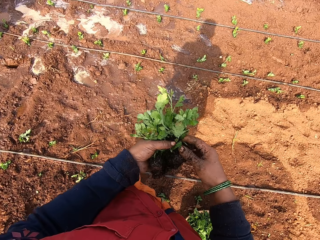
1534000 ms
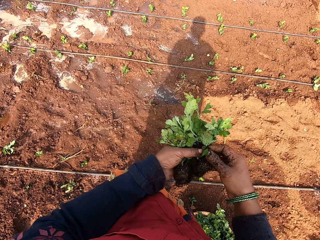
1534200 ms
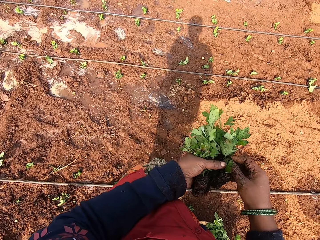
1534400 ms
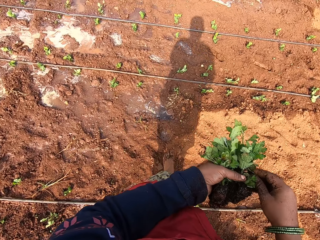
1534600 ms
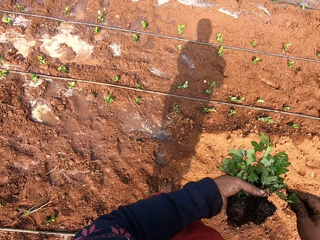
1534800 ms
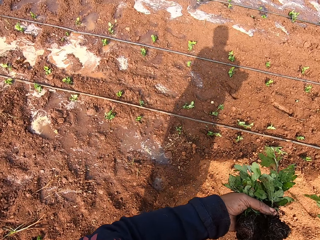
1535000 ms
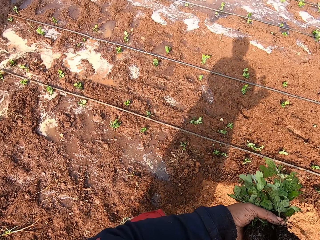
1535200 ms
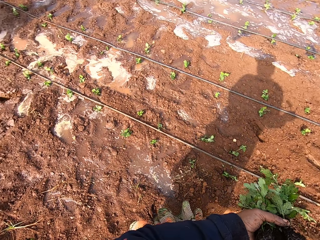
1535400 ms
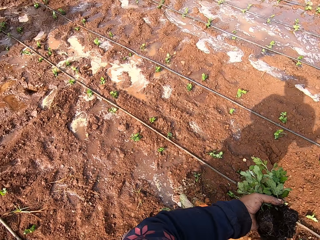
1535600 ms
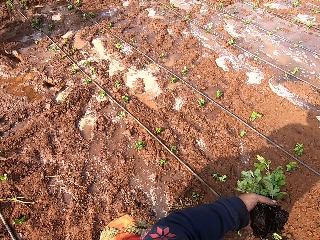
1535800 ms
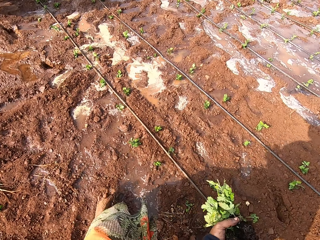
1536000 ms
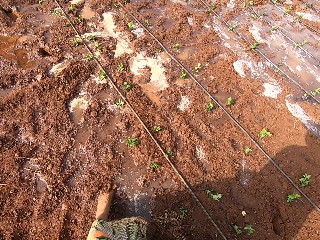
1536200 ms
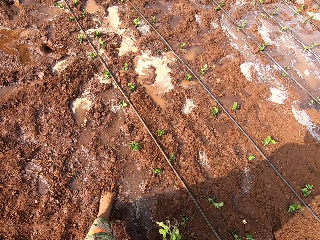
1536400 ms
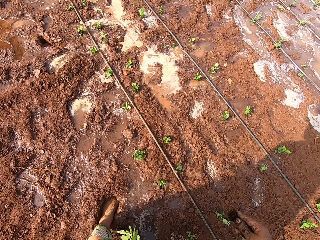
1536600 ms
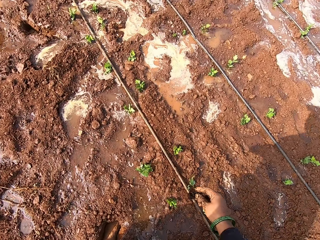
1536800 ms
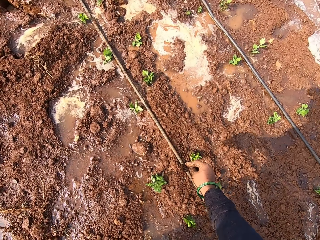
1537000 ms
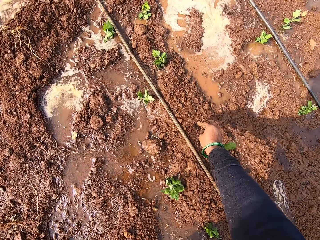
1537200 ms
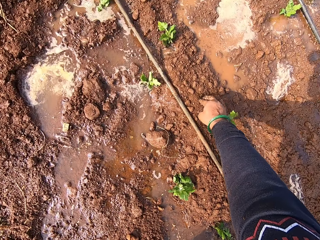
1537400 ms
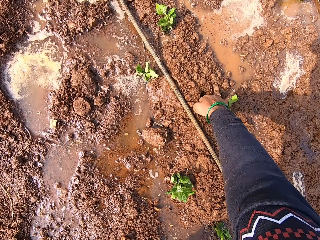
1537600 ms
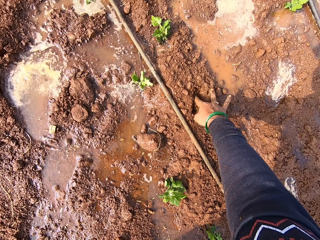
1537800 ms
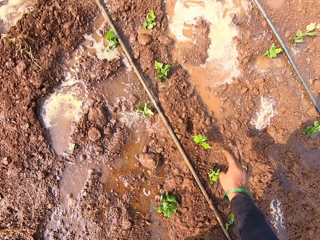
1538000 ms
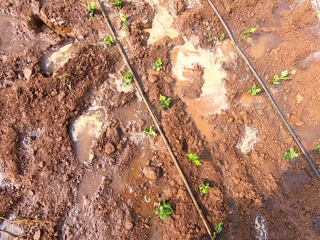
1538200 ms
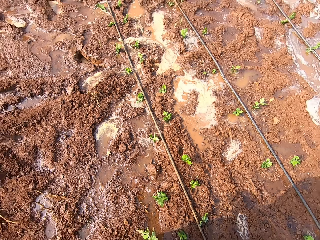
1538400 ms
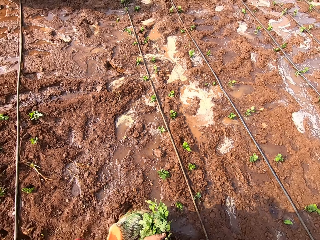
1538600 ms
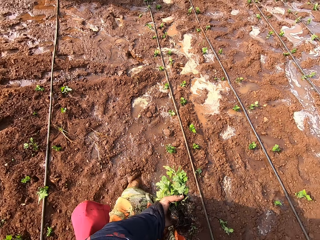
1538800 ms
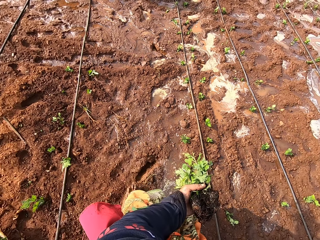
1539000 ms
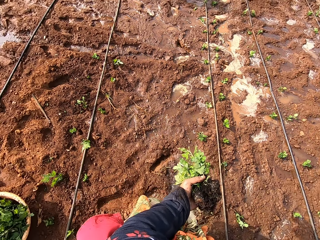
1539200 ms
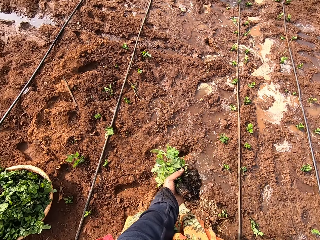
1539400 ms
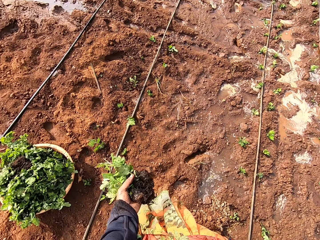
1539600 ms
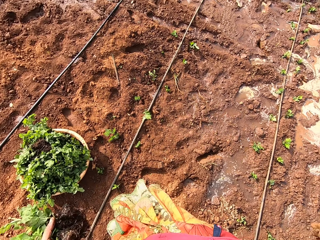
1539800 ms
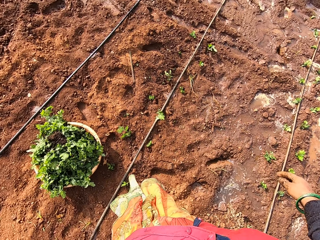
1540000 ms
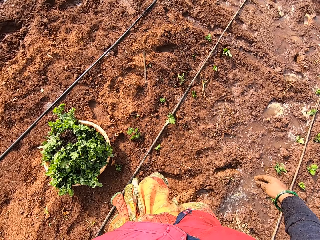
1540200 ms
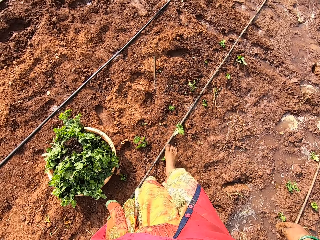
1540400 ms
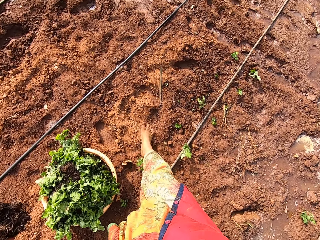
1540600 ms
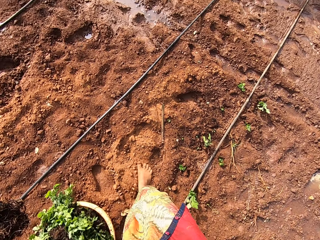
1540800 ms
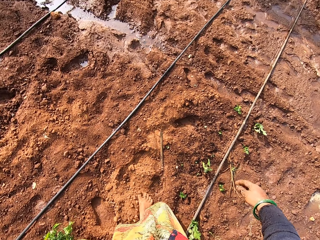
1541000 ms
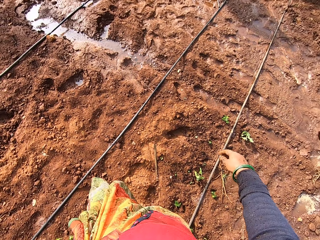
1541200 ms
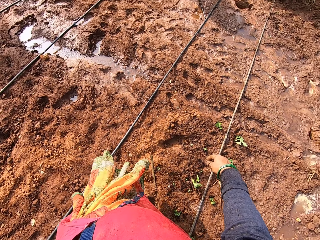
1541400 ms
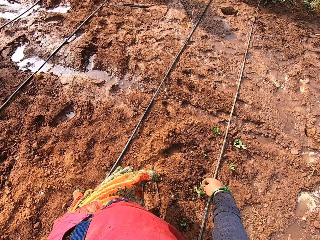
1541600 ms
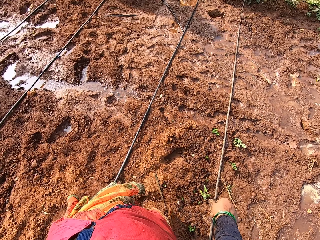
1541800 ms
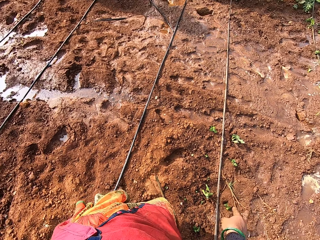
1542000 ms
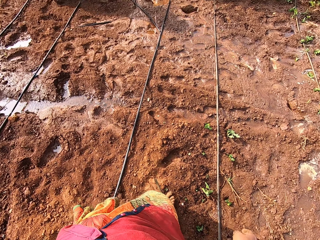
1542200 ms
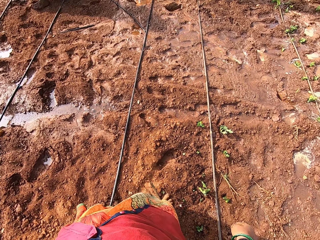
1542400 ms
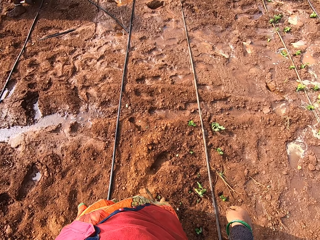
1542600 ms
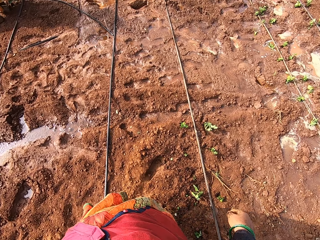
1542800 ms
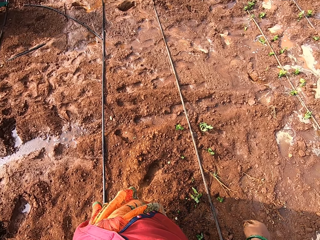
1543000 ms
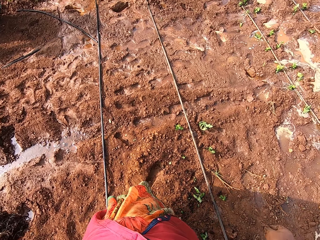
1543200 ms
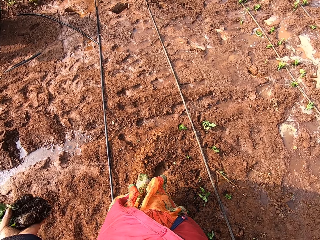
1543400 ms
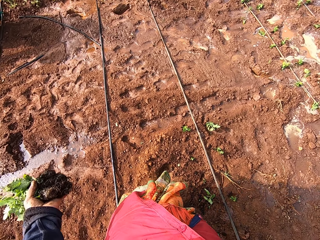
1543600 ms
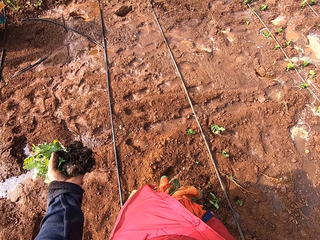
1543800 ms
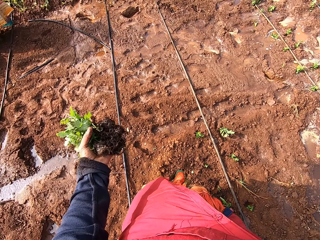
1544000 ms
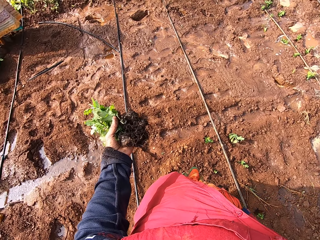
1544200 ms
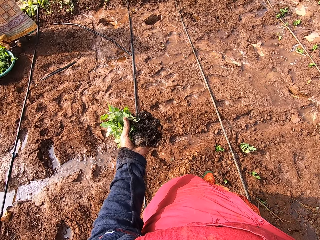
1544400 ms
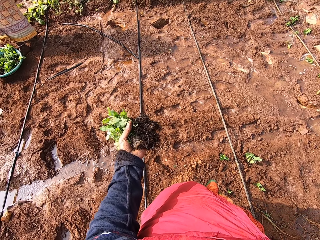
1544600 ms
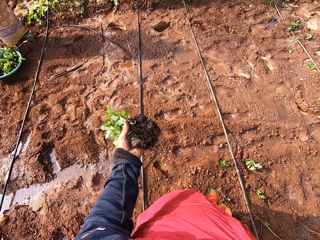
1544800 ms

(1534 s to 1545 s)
The camera wearer picks a seedling from her left hand with her right hand. She plants the seedling in her right hand in the soil. She walks around the garden.

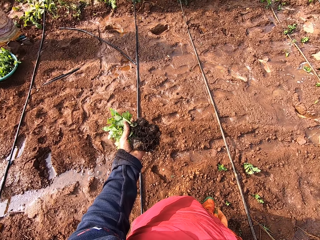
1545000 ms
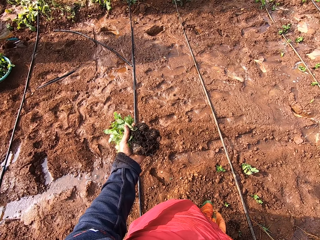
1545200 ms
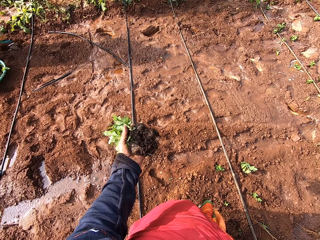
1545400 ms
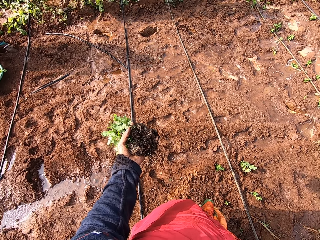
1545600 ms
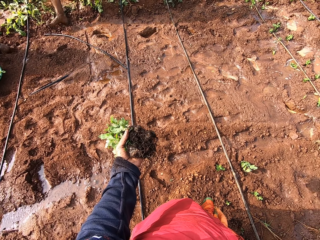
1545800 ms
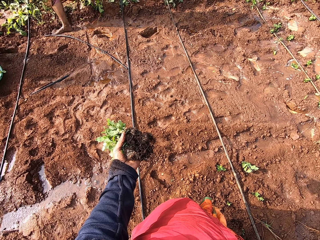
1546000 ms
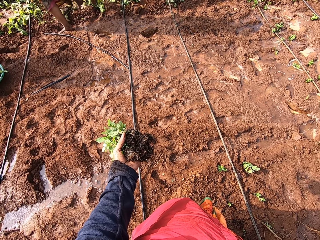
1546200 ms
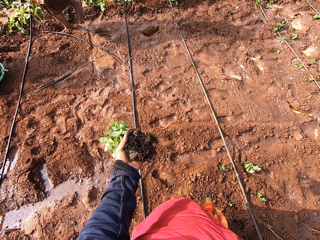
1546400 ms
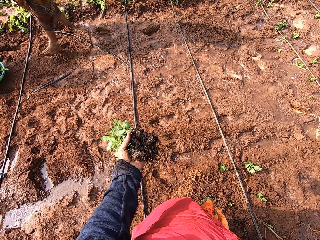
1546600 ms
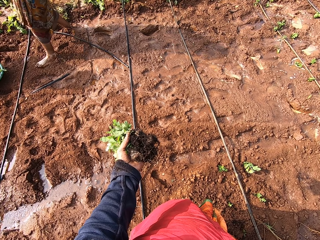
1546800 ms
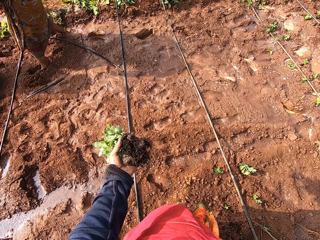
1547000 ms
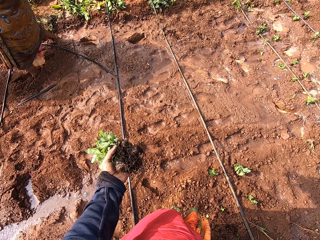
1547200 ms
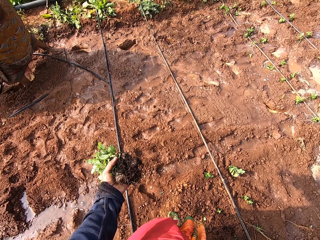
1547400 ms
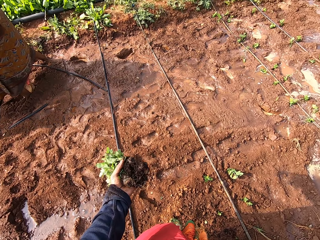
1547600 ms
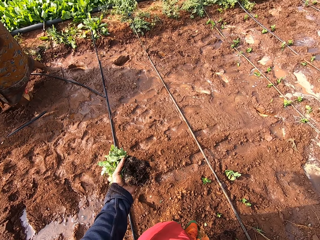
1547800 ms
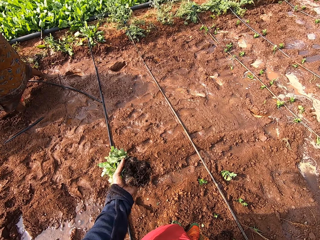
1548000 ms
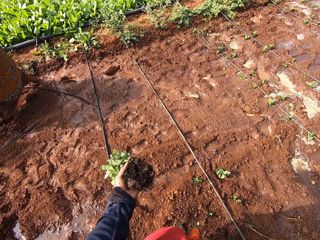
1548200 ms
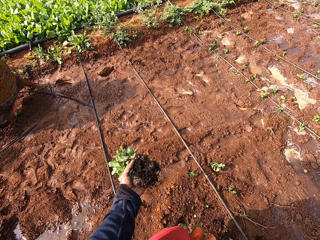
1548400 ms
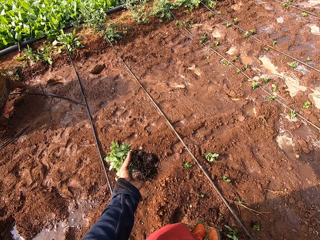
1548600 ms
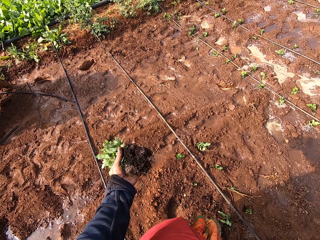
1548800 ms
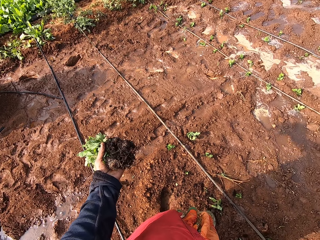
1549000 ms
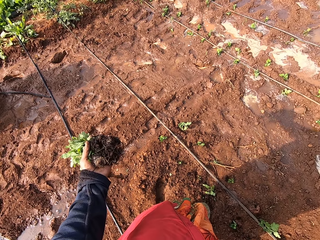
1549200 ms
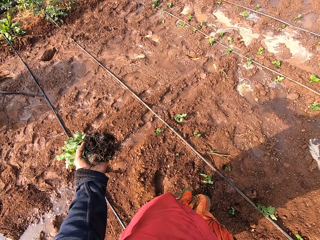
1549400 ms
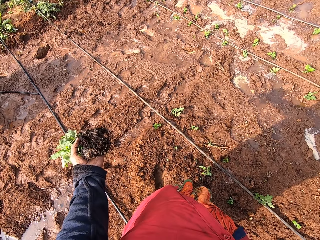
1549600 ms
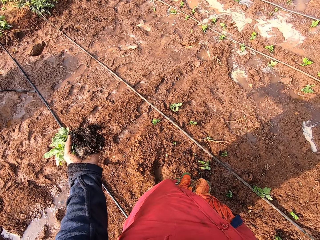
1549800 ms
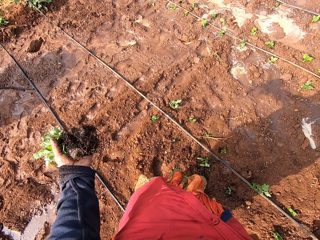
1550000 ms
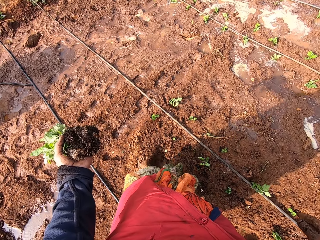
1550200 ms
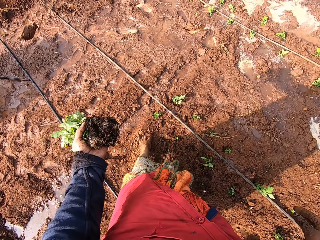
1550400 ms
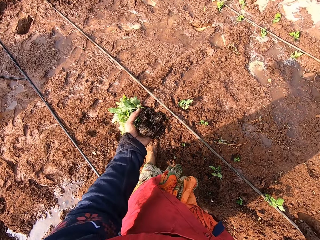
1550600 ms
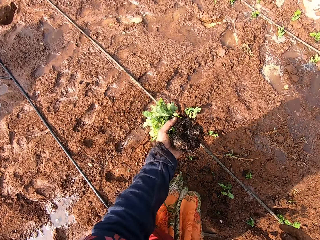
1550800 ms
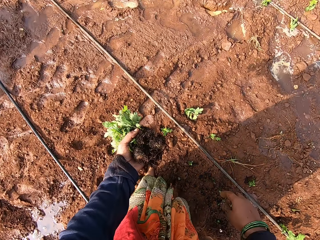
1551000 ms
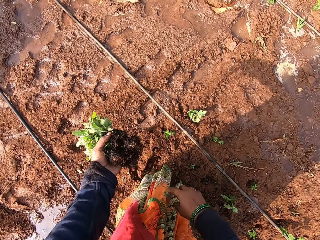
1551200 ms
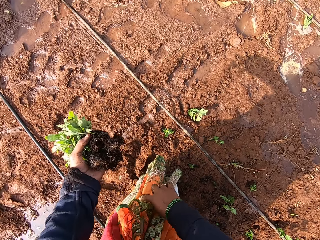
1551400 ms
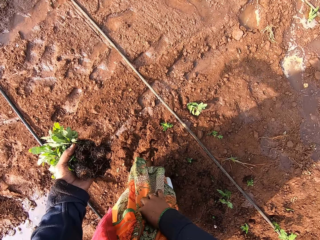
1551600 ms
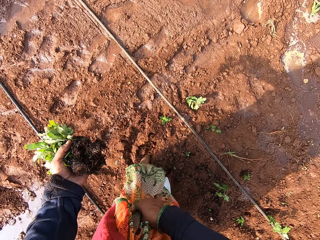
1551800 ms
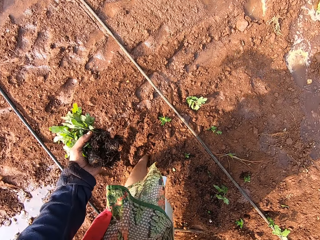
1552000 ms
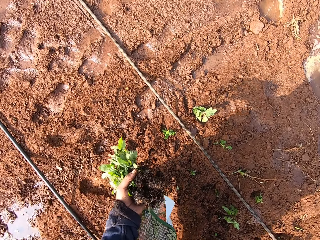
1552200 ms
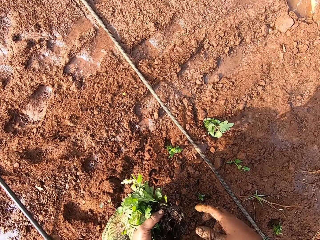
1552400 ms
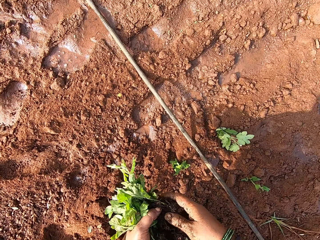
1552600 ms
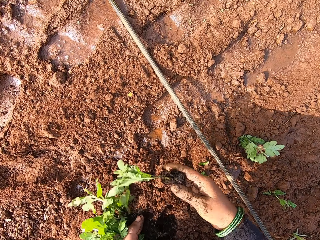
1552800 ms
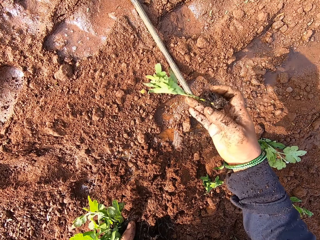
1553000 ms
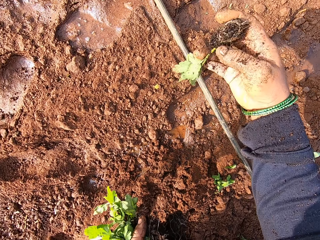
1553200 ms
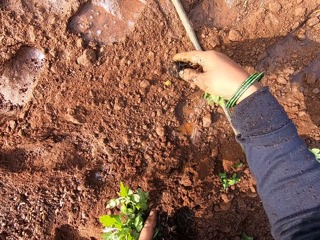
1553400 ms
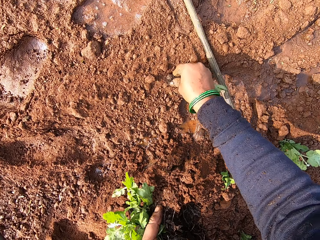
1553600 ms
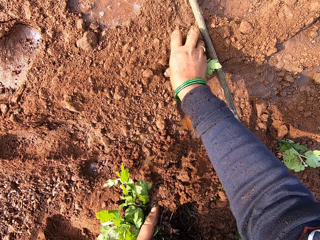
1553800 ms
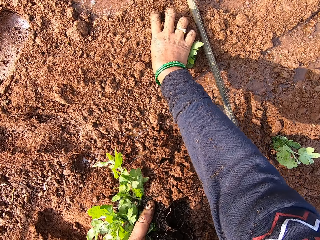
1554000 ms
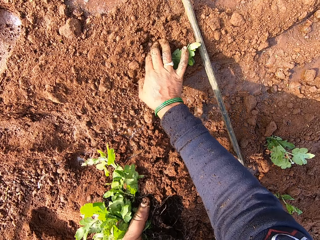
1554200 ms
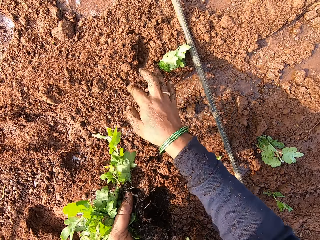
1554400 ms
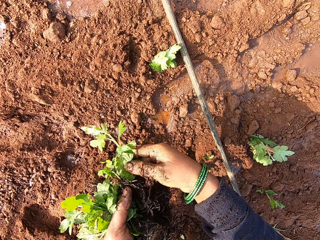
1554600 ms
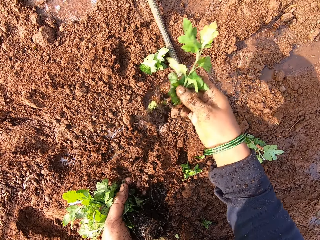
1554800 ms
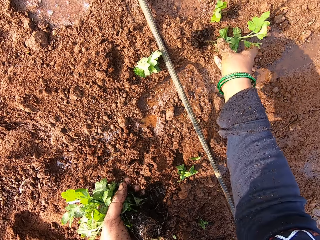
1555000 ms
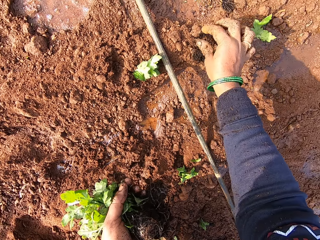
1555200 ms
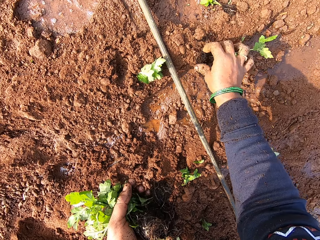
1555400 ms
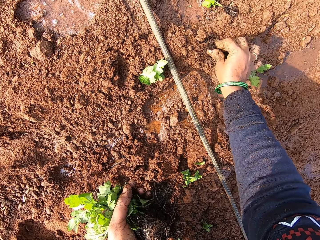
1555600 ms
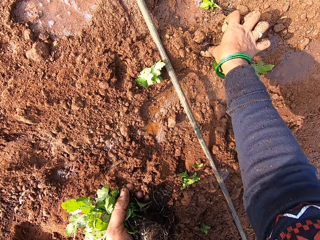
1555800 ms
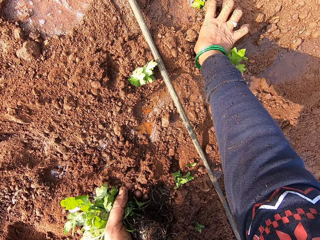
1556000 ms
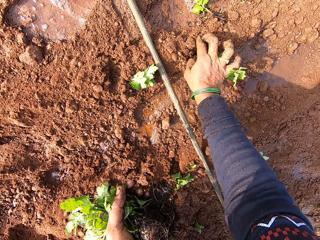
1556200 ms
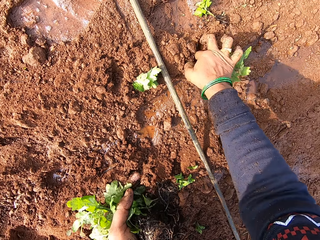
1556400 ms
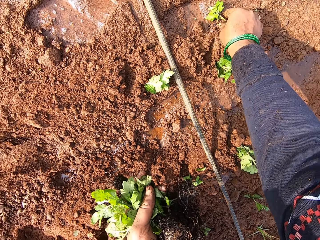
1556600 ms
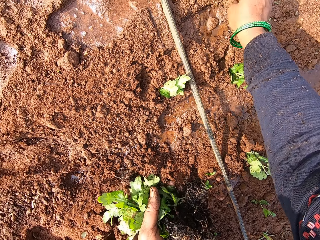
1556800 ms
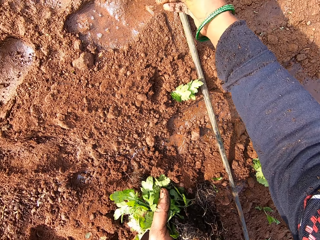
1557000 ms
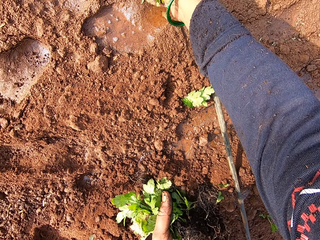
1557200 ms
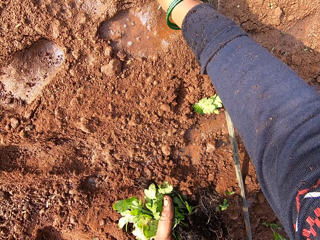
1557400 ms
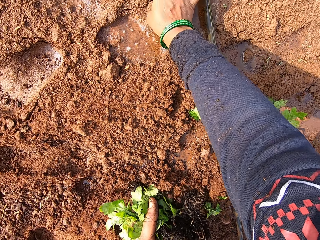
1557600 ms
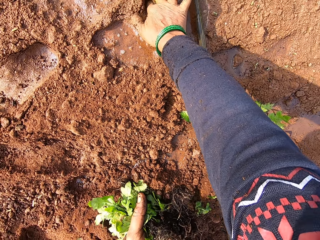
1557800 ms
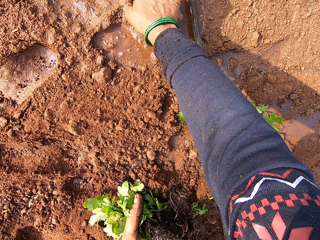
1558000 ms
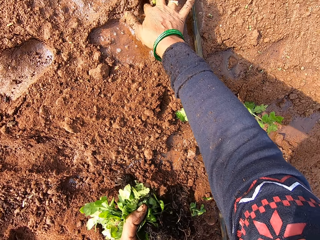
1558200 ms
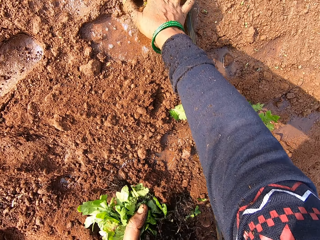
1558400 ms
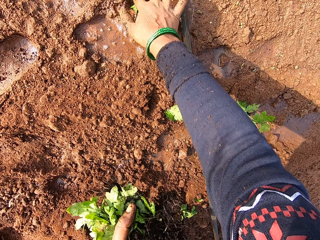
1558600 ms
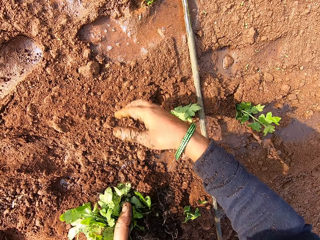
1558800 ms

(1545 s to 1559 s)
The camera wearer stands in the garden. She touches her cloth with her right hand. She picks a seedling from her left hand with her right hand. She plants the seedling in her right hand in the soil. She picks a seedling from her left hand with her right hand. She drops the seedling in her right hand on the floor. She interacts with the woman. She plants the seedling in her right hand in the soil. She picks a seedling from the floor with her right hand. She plants the seedling in her right hand in the soil.
